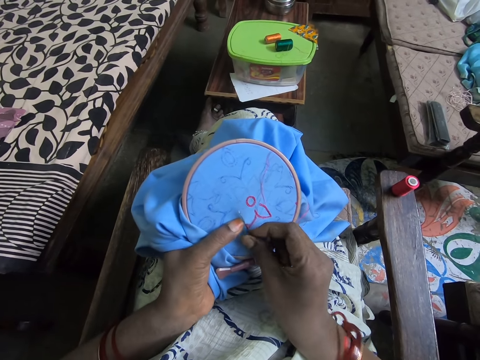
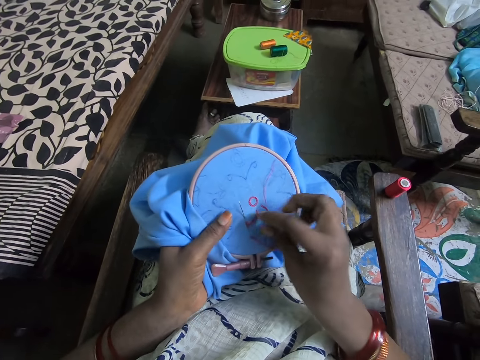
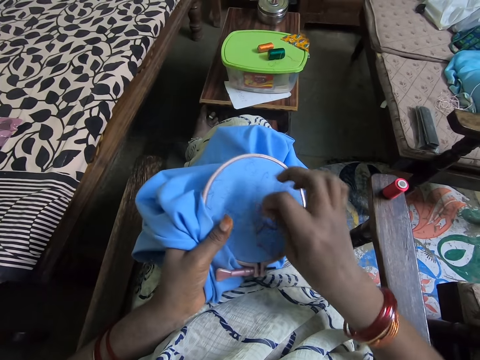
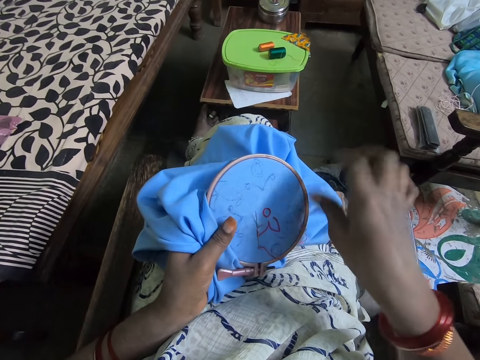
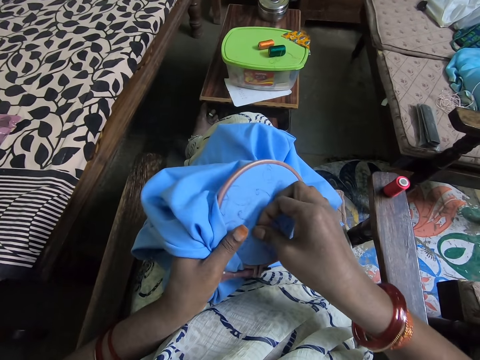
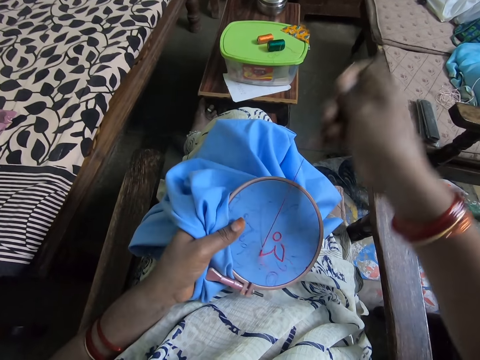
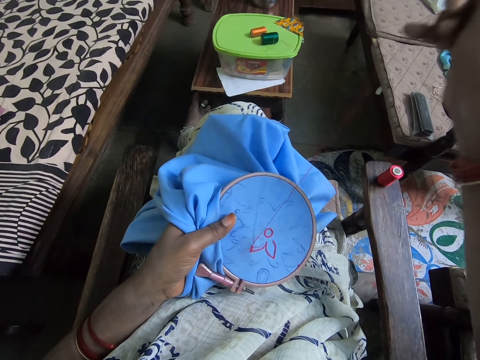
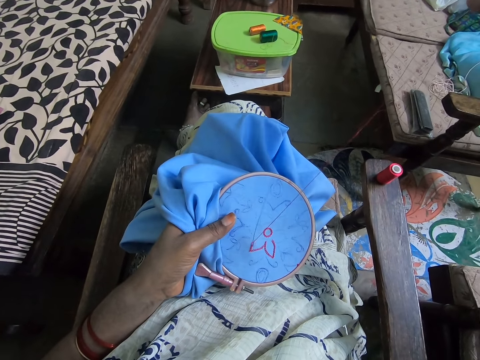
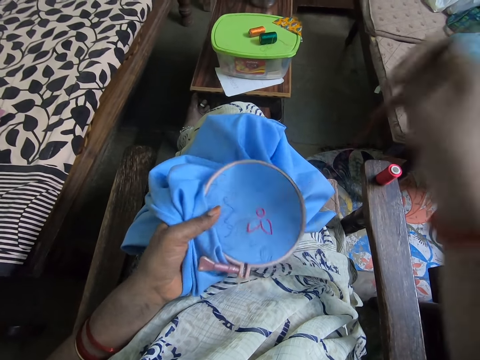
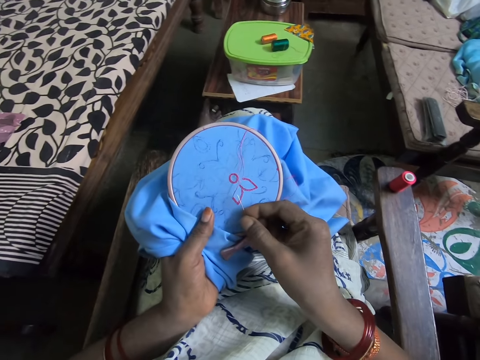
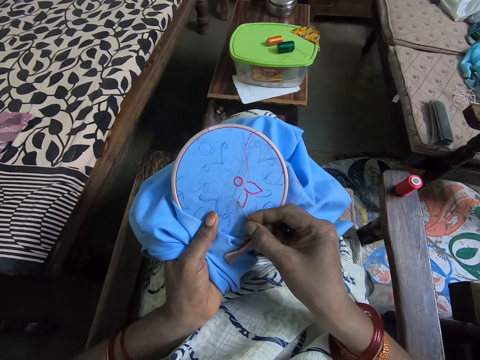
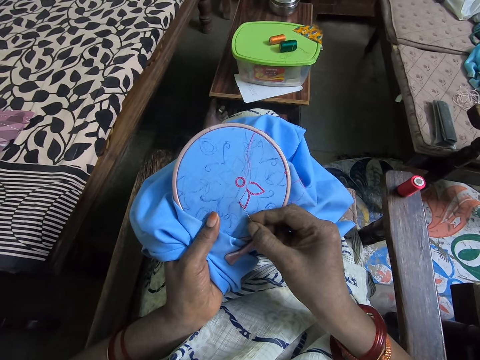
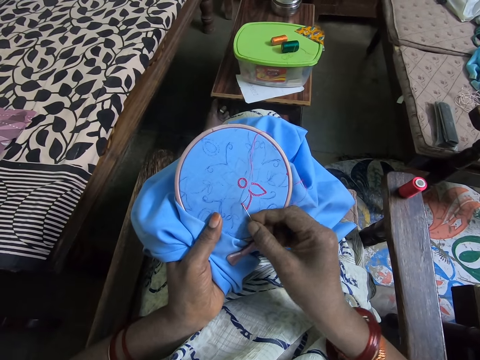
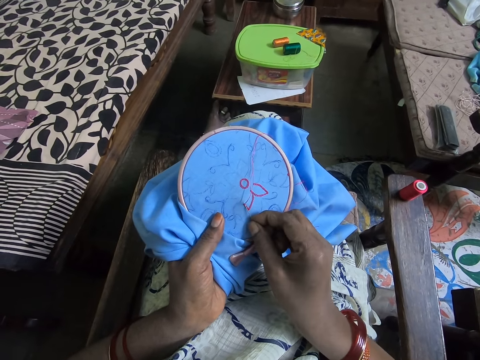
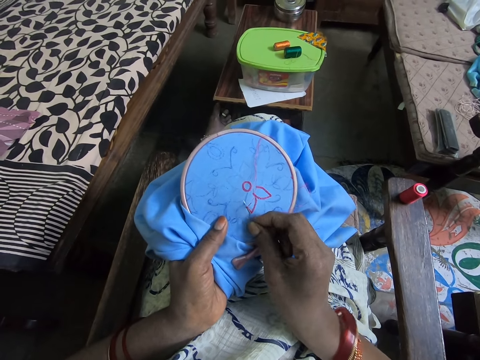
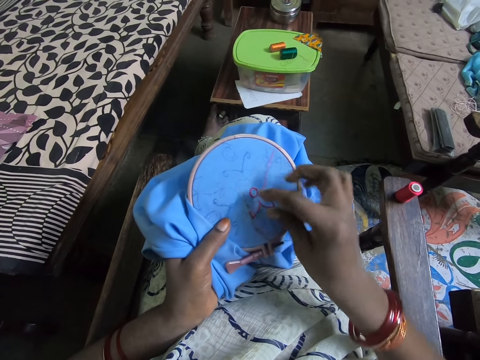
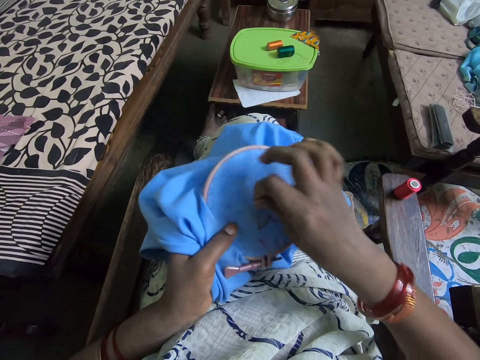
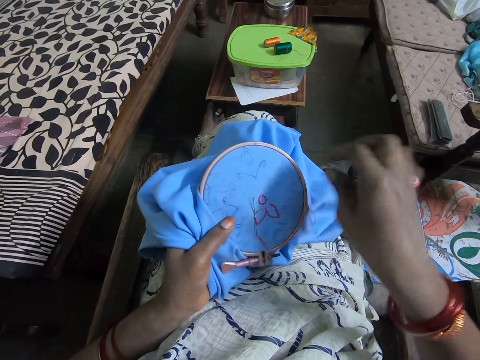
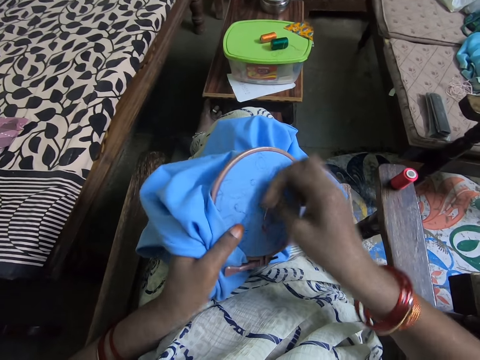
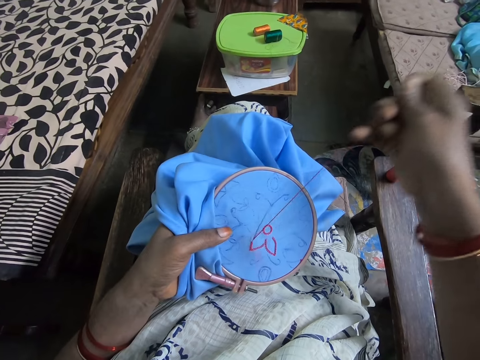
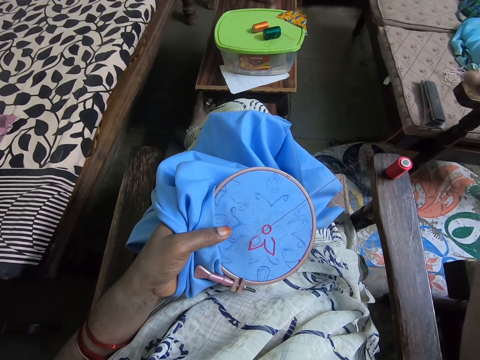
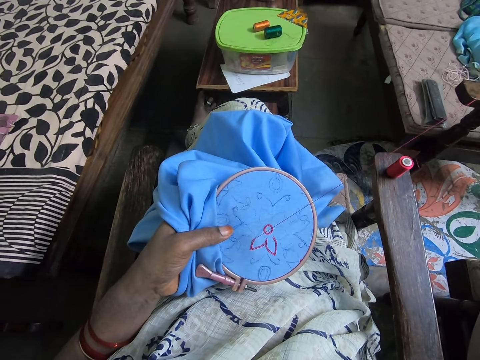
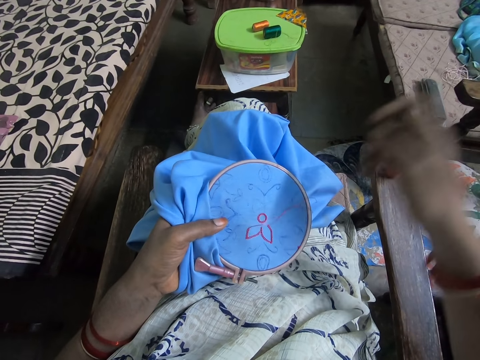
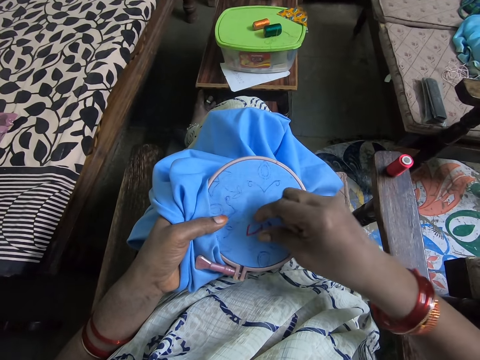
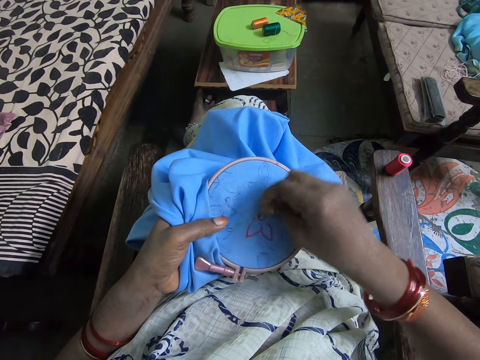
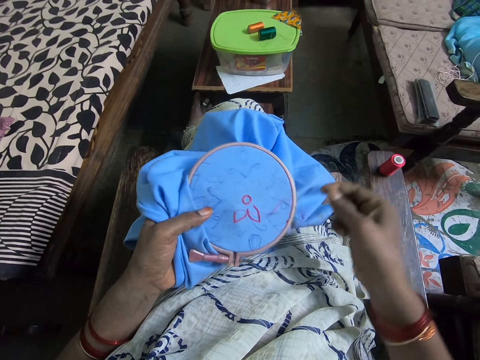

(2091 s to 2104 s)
The camera wearer rolls the thread around the needle. They pull the needle and pull the thread. They sew the material with the needle. They roll the thread around the needle. They pull the needle and pull the thread.

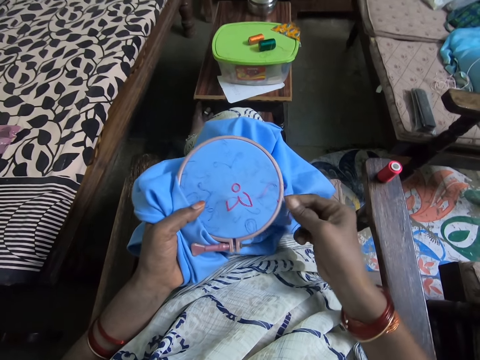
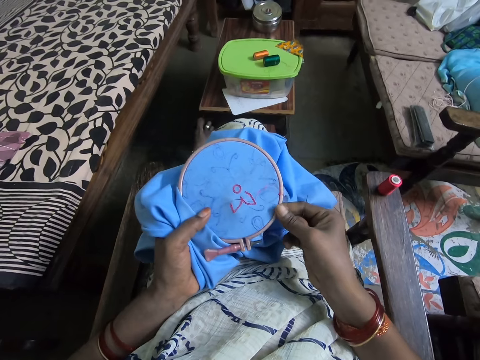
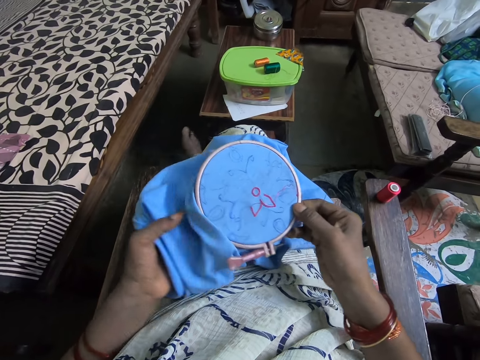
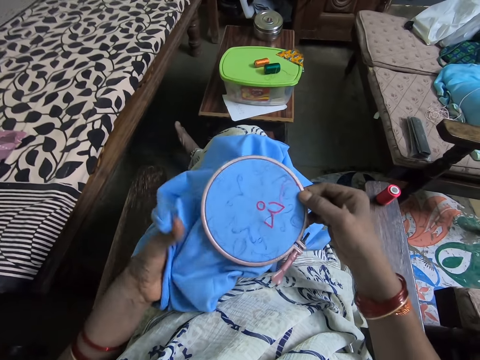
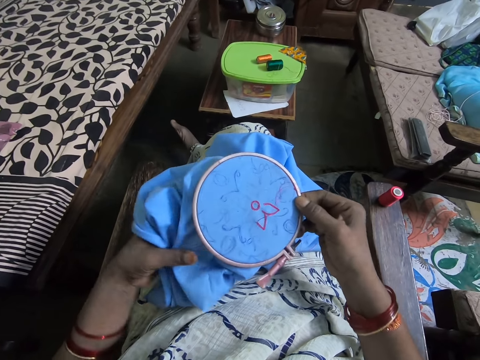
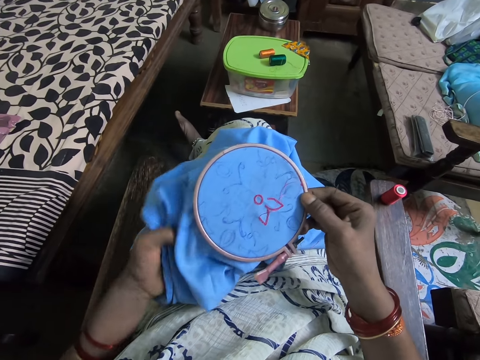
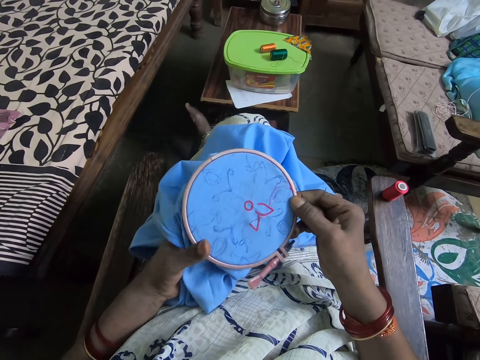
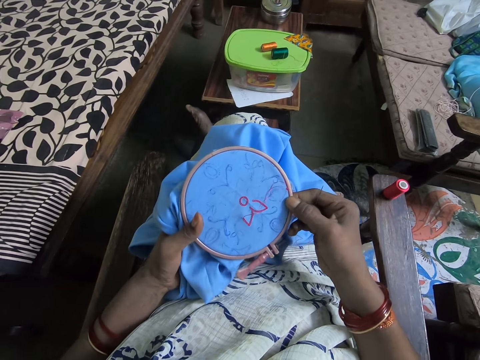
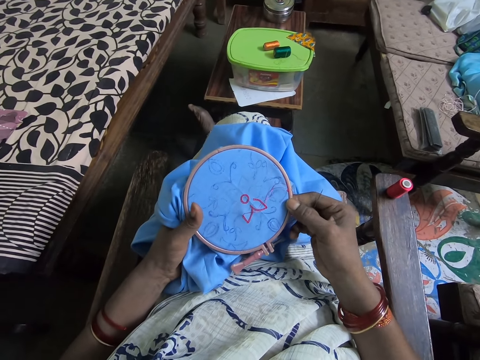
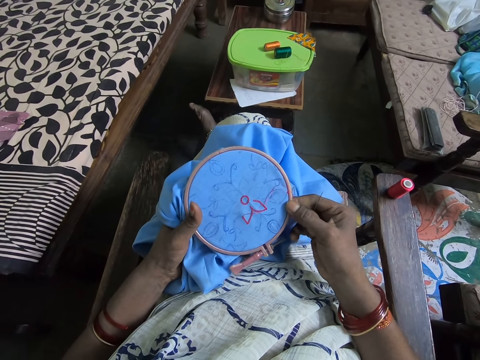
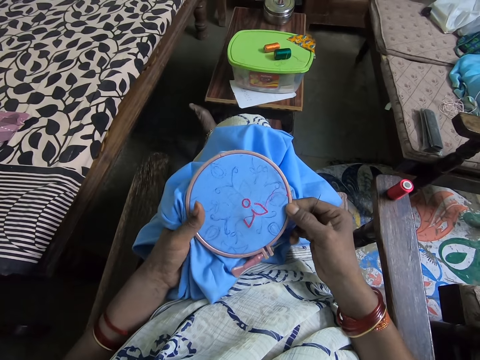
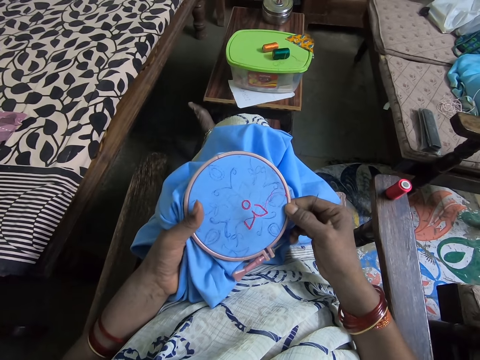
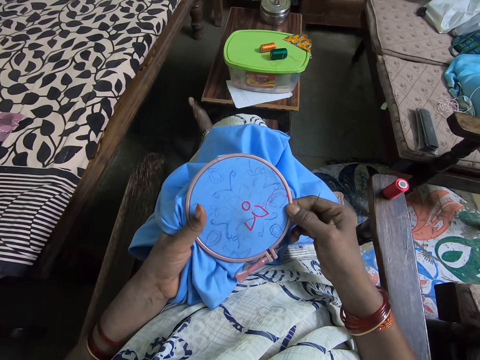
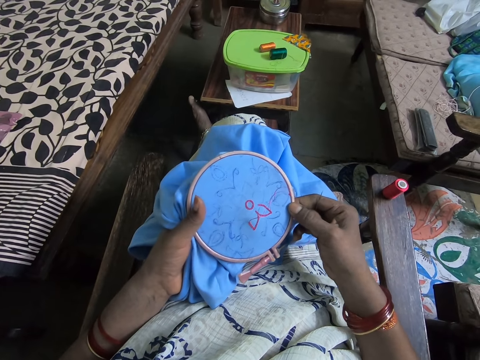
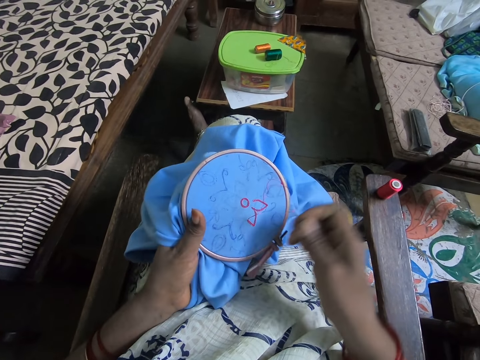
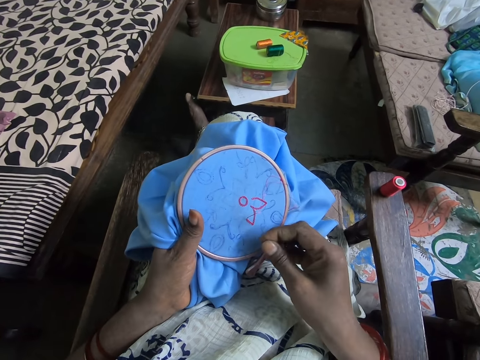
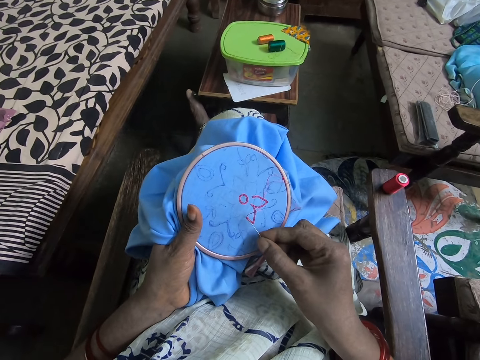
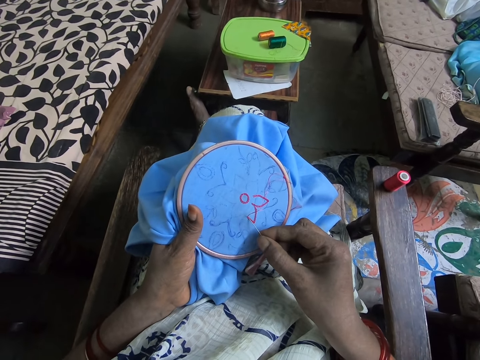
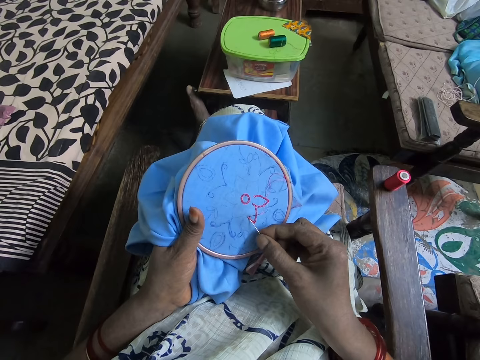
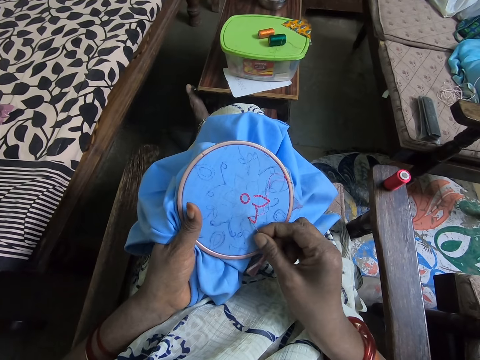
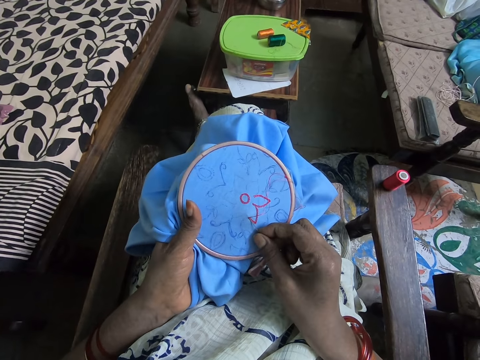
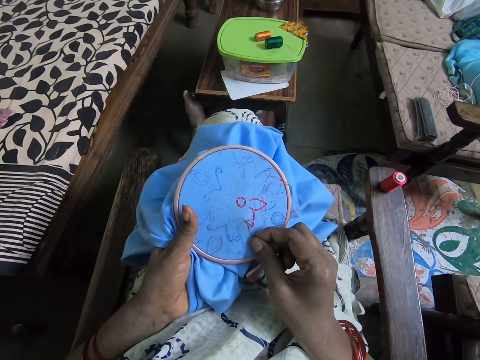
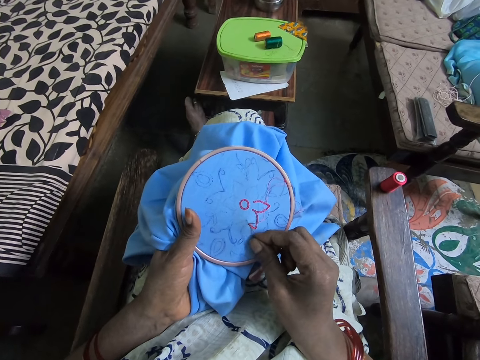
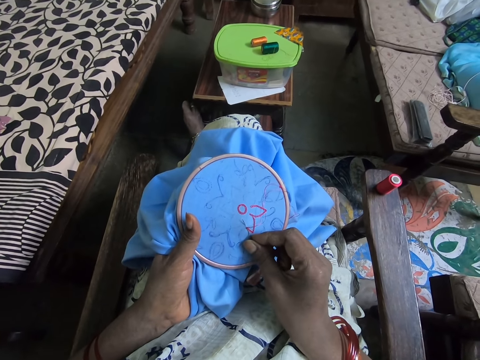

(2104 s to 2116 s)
The camera wearer holds the material. They turn the material. They hold the material with their hands. They sew the material with the needle.
